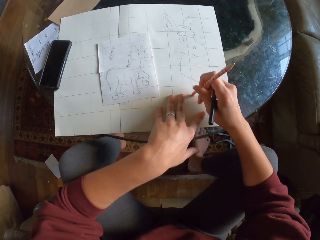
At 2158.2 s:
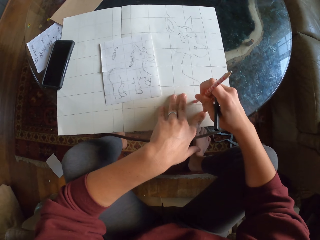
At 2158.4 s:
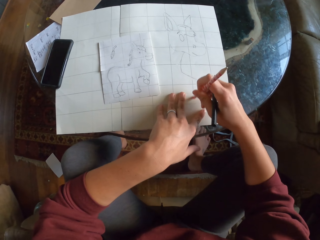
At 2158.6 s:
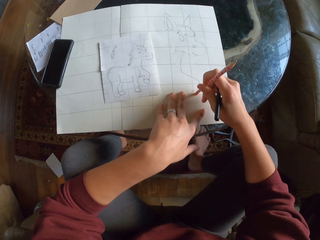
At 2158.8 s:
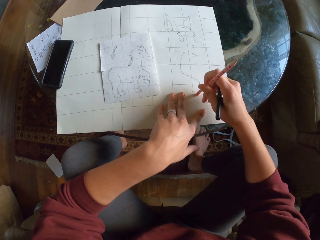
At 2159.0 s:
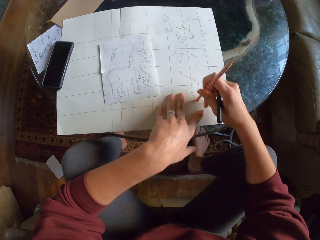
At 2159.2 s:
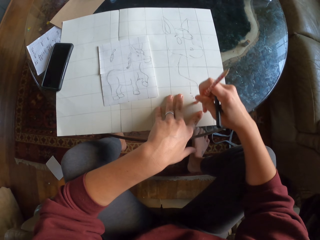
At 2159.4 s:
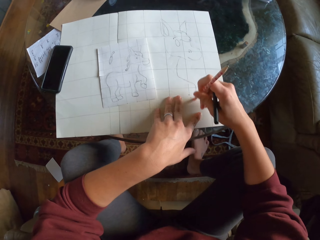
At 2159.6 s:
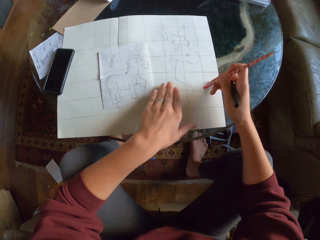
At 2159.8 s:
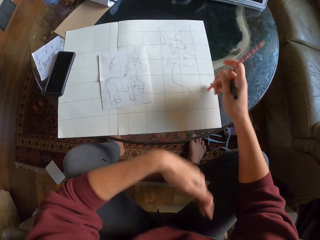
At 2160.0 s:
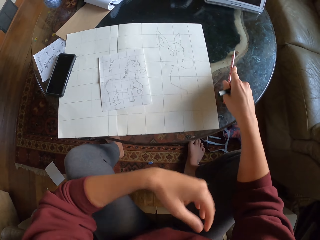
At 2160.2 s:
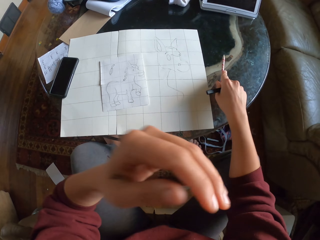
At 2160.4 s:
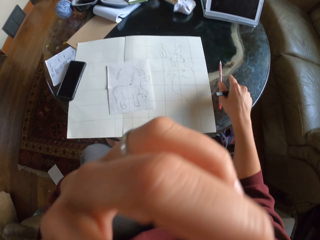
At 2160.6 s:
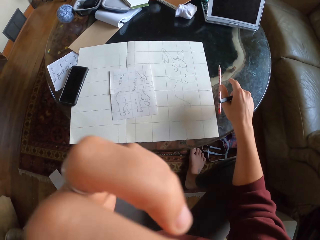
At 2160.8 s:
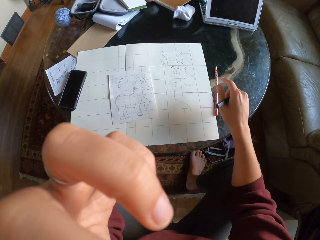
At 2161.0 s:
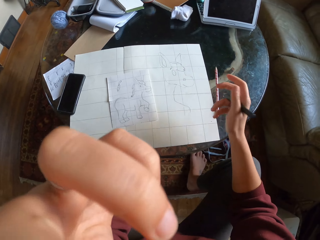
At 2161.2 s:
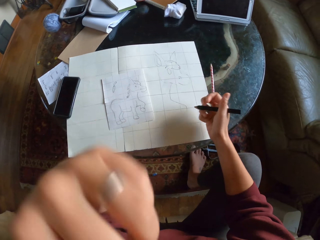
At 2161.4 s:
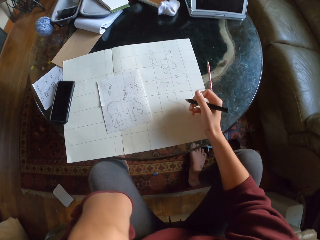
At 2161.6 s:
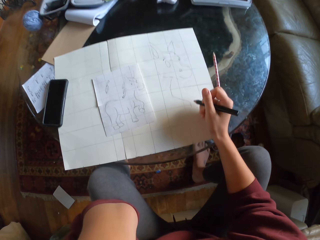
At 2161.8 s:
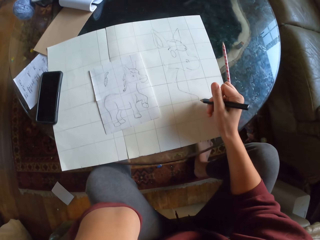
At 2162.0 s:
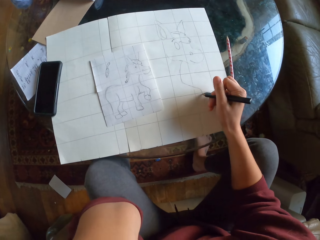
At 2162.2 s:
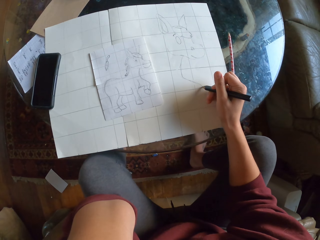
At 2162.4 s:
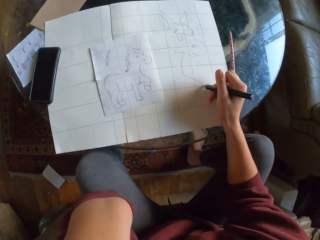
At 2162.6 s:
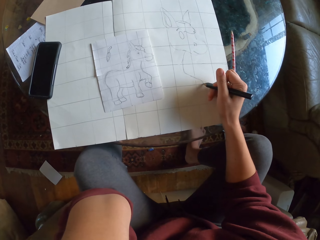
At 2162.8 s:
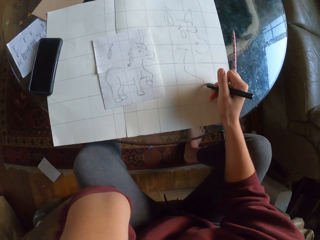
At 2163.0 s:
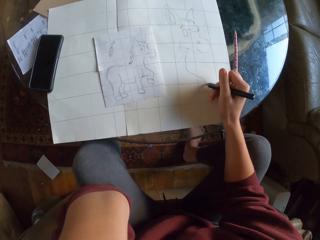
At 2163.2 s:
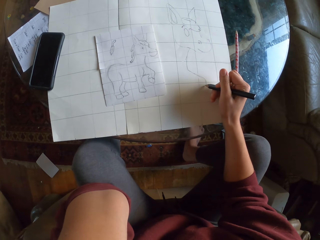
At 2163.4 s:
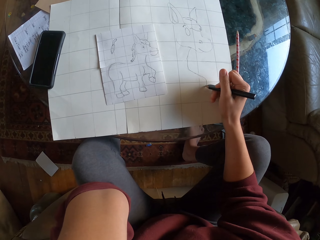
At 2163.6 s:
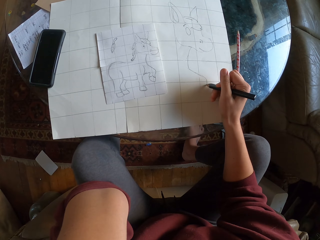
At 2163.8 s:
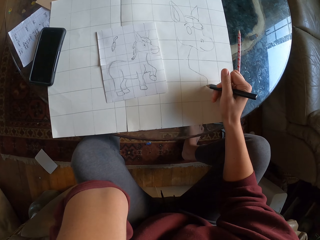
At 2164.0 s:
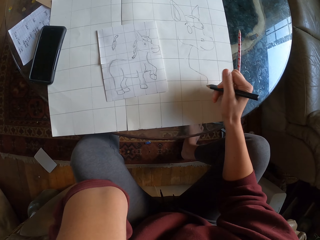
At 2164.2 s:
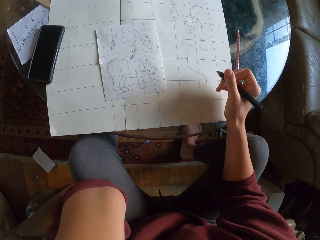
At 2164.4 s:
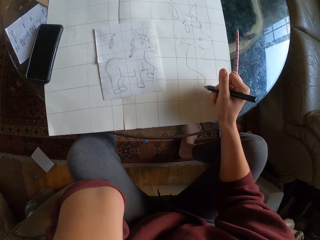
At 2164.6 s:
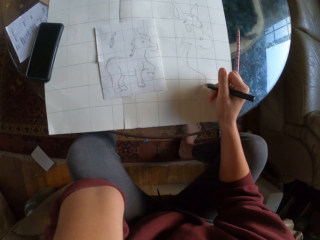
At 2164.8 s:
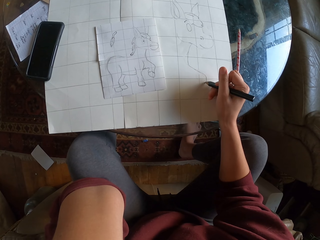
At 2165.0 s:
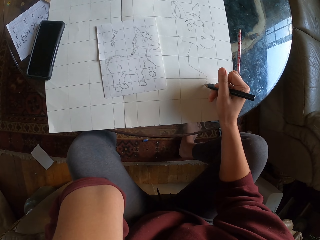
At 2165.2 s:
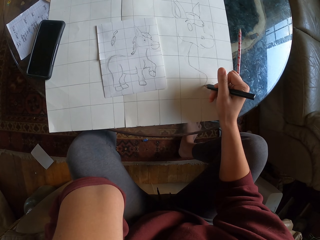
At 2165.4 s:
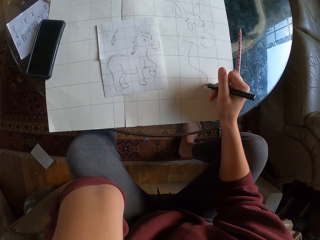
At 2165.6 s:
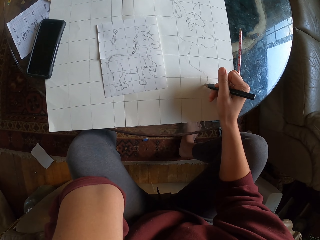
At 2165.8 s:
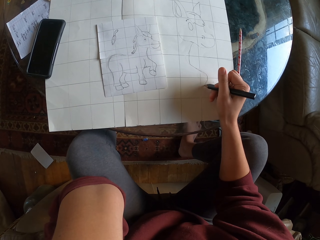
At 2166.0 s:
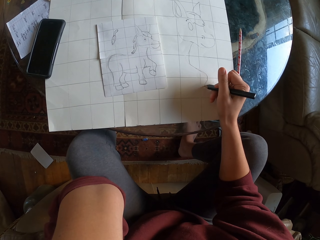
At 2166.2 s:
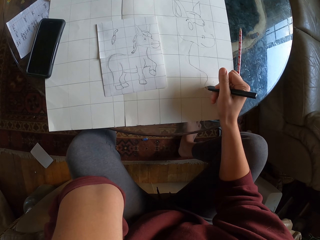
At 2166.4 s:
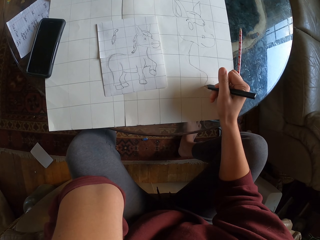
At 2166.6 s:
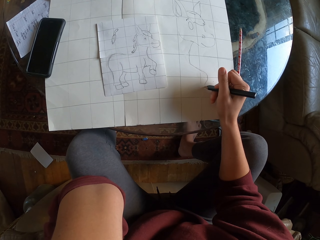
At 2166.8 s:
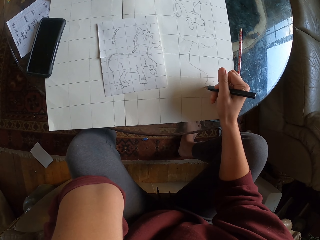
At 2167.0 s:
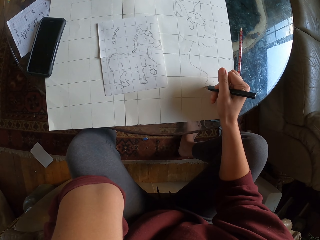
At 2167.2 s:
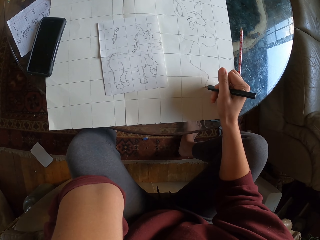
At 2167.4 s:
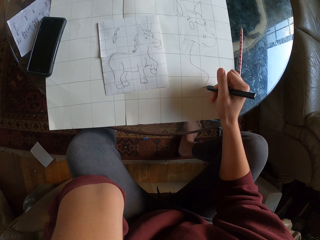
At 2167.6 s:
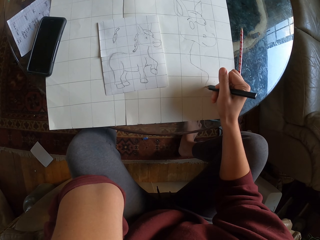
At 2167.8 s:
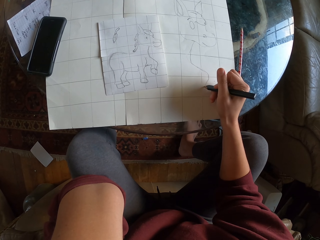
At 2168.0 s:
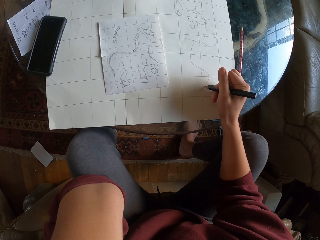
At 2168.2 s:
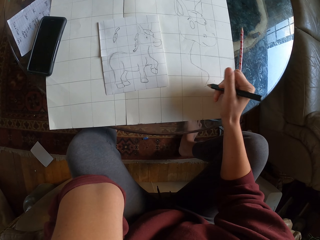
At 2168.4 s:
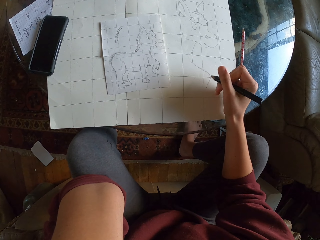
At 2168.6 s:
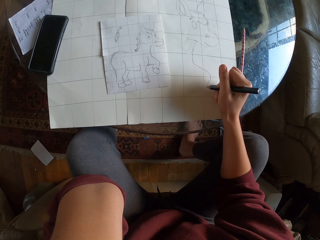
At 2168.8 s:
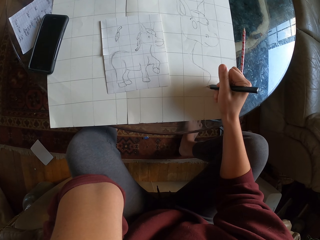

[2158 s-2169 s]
The camera wearer erases the drawing with a rubber. They wipe the drawing paper with their hand. They hold their face. They place a pencil on the table. They sketch on the drawing paper.

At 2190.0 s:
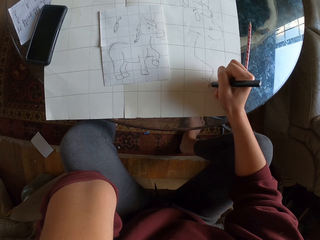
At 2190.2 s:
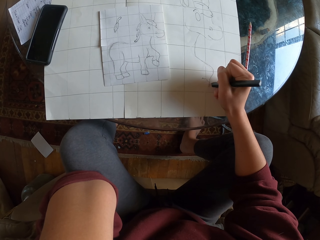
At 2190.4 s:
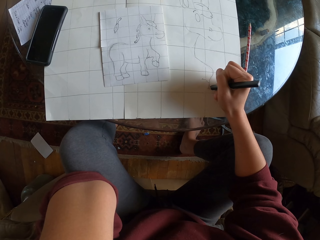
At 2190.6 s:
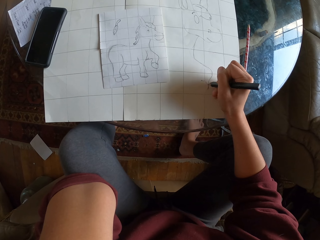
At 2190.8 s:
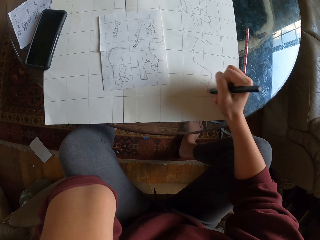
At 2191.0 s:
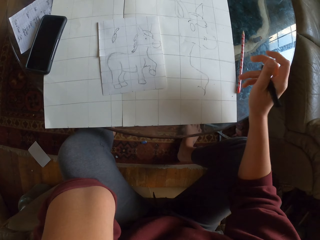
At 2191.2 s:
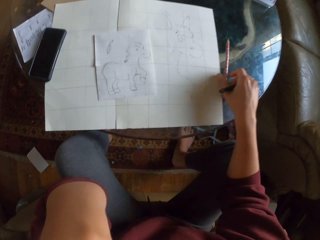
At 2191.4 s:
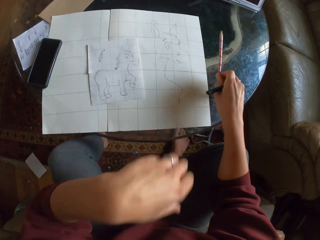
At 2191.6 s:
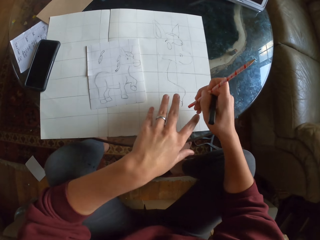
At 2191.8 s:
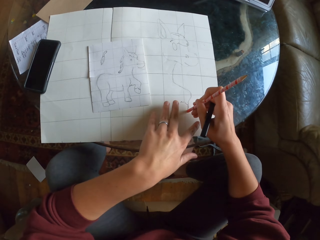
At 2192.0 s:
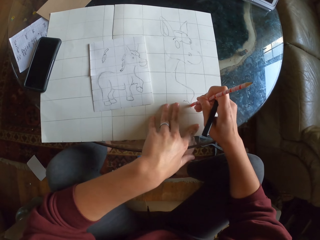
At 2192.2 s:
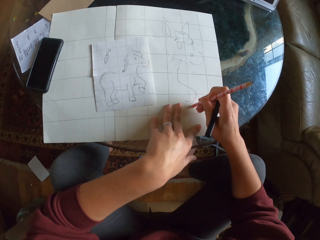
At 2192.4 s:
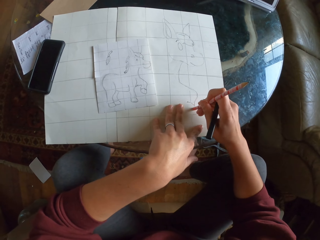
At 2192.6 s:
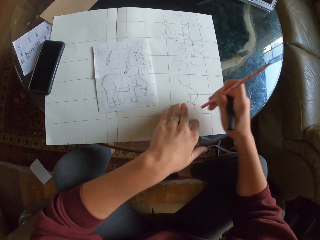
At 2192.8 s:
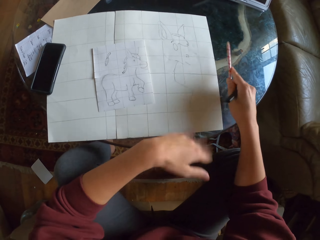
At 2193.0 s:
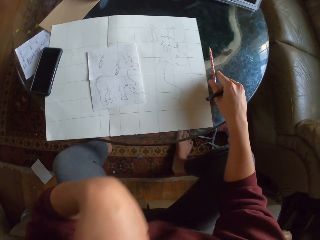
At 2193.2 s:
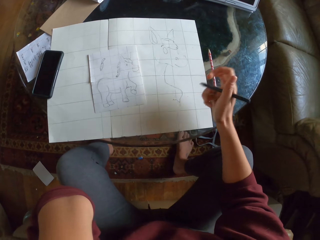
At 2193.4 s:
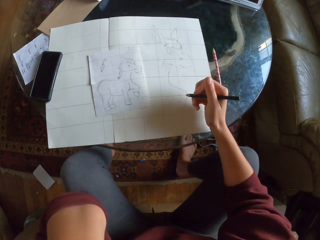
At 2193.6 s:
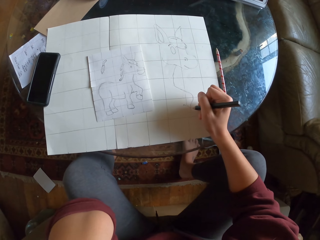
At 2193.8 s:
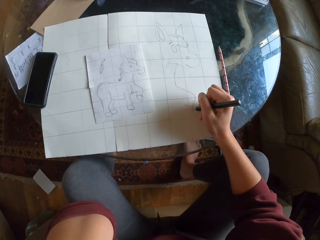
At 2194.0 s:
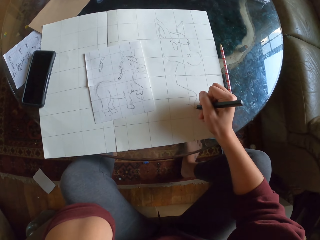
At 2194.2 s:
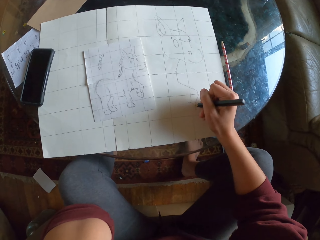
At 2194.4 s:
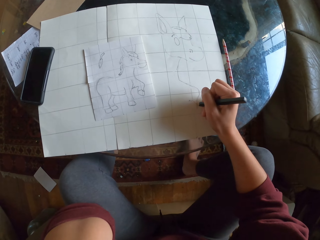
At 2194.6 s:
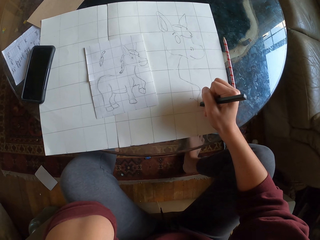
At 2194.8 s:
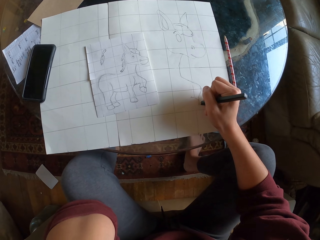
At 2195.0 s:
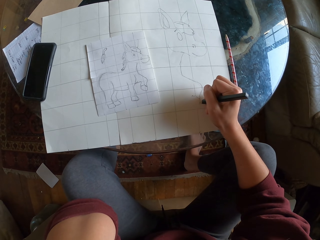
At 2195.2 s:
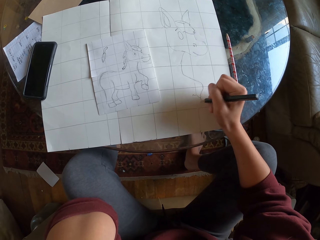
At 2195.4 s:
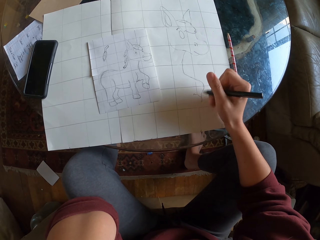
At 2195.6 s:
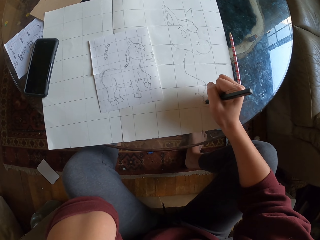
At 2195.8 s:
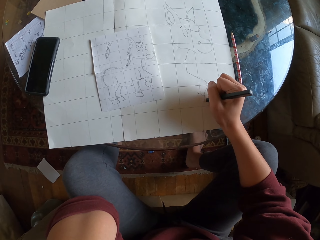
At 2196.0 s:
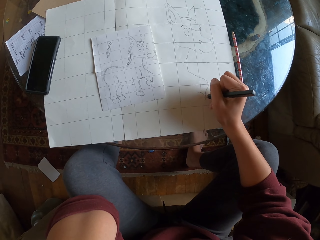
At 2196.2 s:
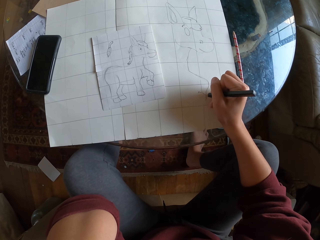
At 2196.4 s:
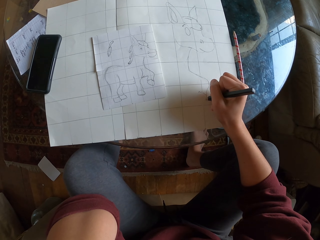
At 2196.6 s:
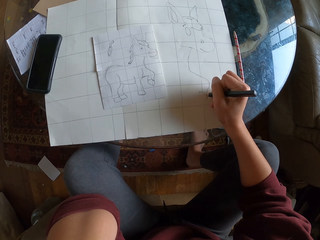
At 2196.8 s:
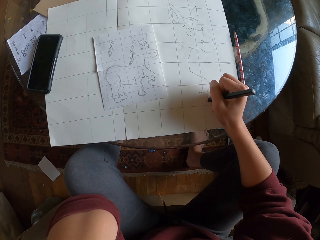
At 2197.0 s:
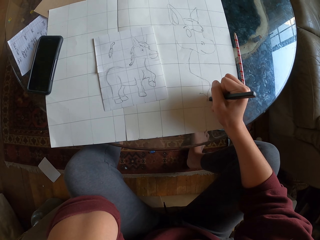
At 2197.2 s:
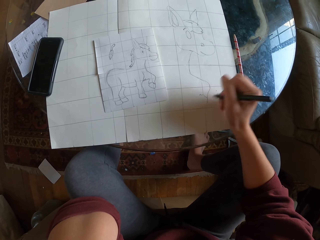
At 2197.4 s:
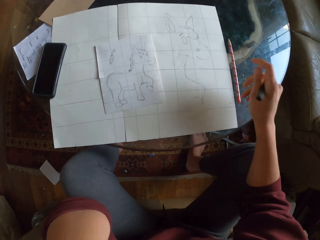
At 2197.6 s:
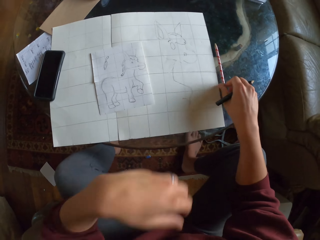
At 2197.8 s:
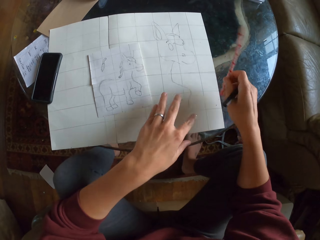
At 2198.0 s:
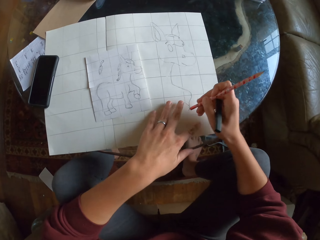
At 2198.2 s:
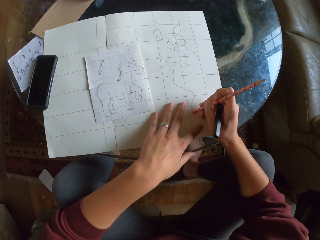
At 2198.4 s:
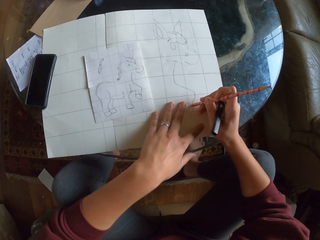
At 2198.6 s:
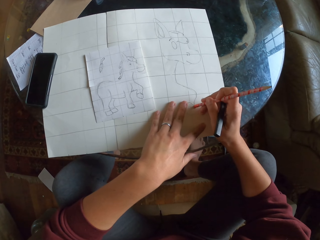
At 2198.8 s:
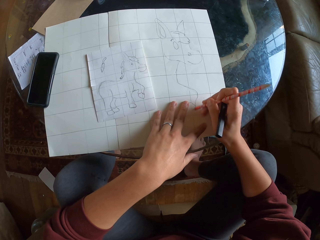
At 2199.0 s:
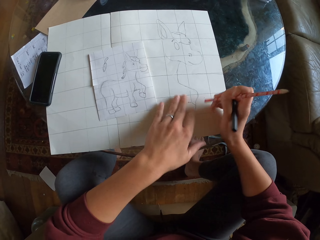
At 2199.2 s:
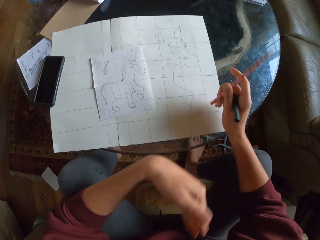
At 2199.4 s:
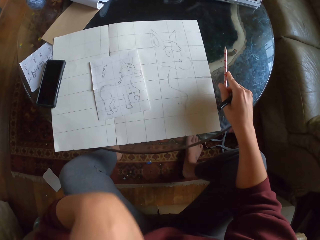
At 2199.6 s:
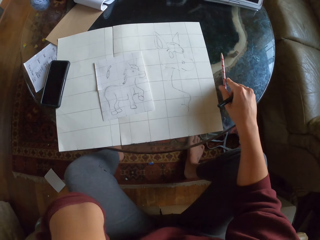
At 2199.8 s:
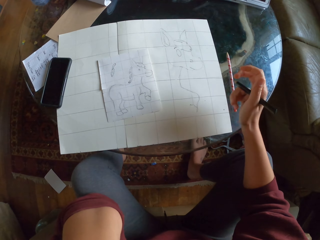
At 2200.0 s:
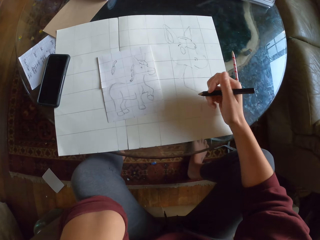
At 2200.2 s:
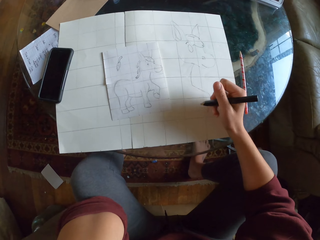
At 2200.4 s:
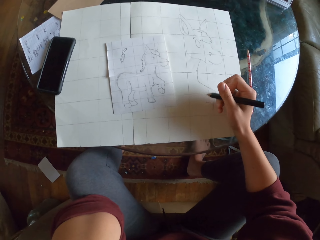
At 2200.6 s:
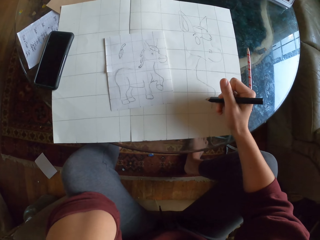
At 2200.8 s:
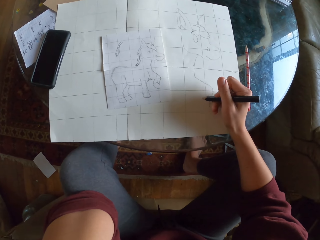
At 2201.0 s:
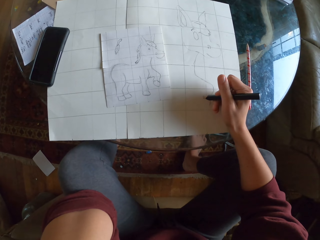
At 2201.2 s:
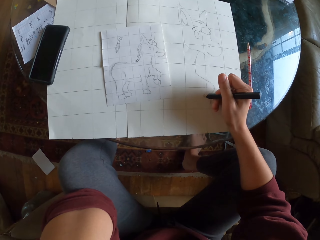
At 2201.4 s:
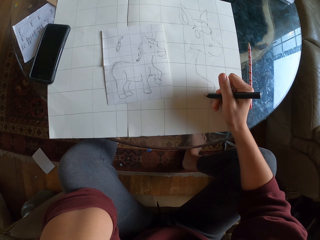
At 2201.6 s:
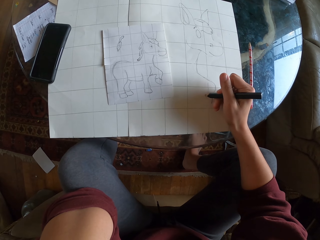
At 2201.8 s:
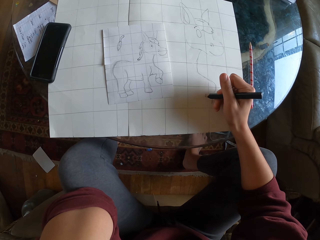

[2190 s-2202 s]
The camera wearer picks a pencil from the table. They erase the drawing with a rubber. They wipe the drawing paper with their hand. They place the pencil on the table. They draw on a piece of paper. They pick up the pencil on the table. They erase the drawing with the rubber. They wipe the drawing paper with their hand. They place the pencil on the table.
